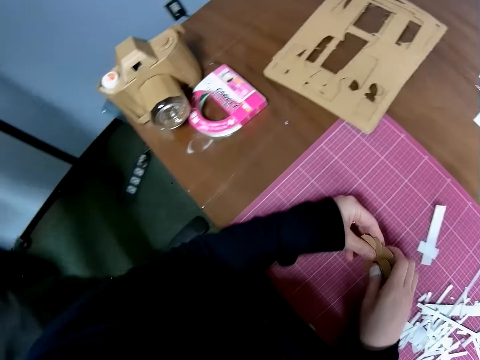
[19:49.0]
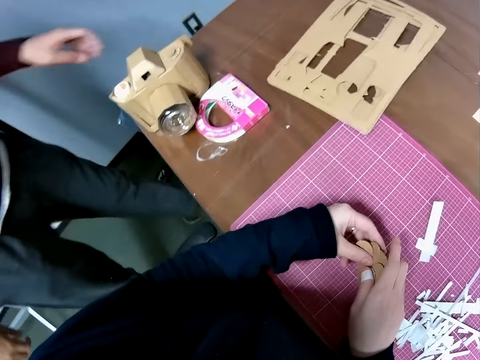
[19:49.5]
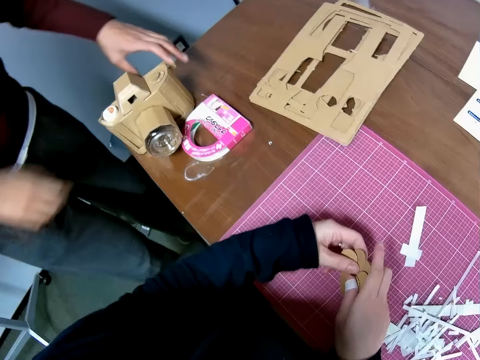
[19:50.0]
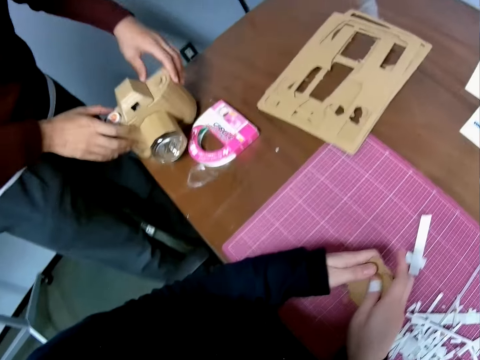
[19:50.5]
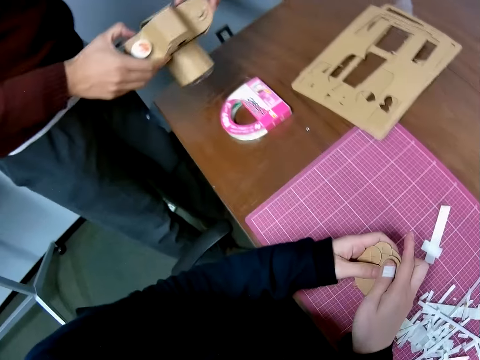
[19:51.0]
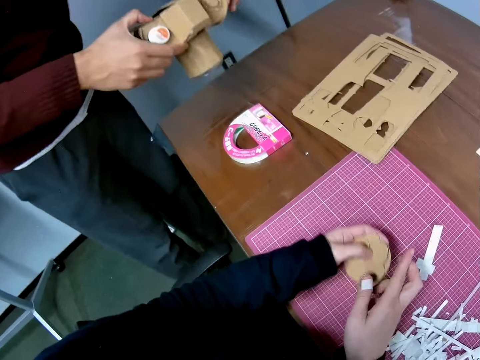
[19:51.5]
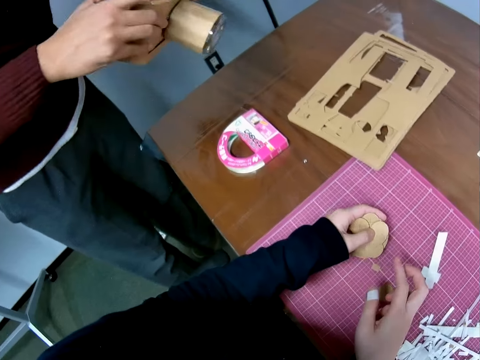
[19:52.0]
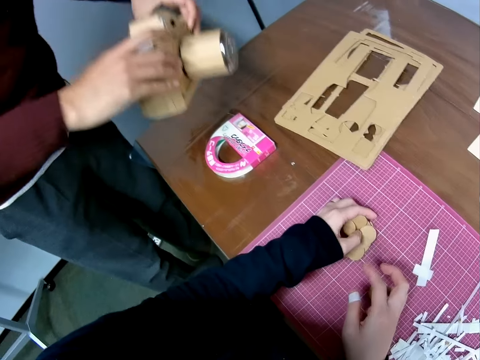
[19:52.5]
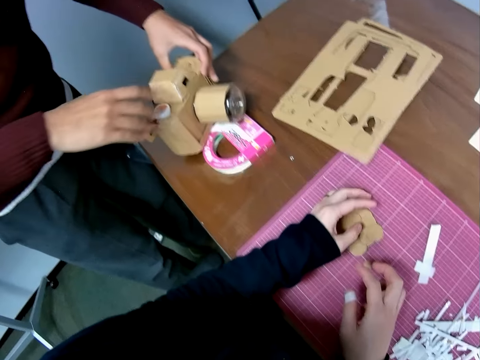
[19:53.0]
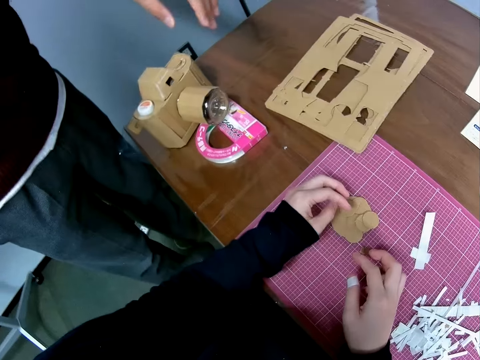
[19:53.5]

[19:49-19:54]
The camera wearer looks around the office. A man walks around the office. The man holds the wooden camera model. The man picks the wooden camera model from the table. The camera wearer moves the circular shaped boxes in her hands. The man checks the wooden camera model. The camera wearer drops the circular shaped boxes on the table. The man places the wooden camera model on the table.
